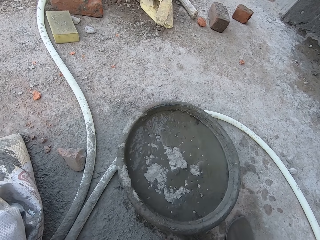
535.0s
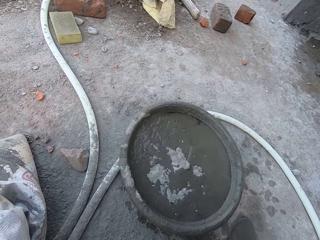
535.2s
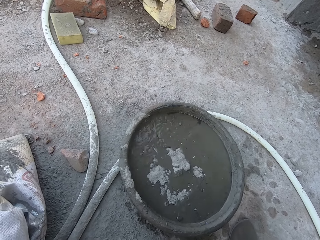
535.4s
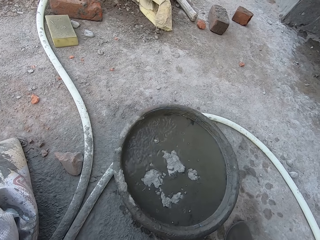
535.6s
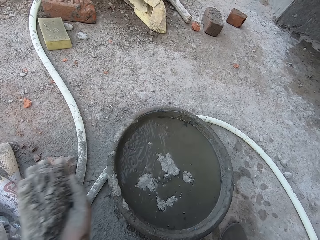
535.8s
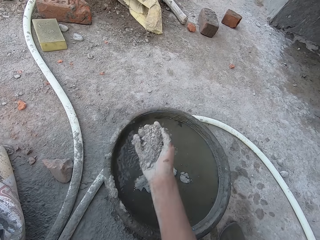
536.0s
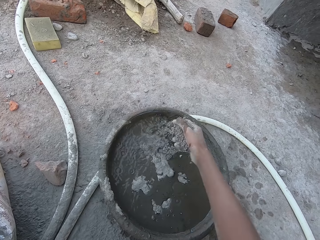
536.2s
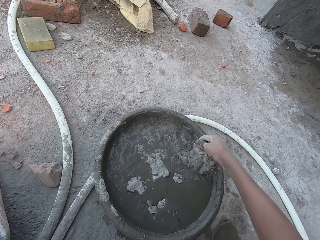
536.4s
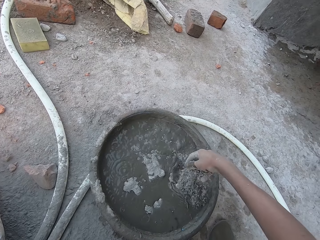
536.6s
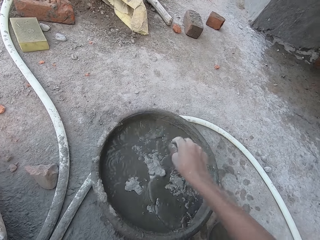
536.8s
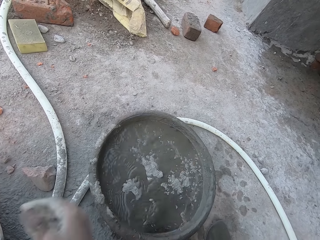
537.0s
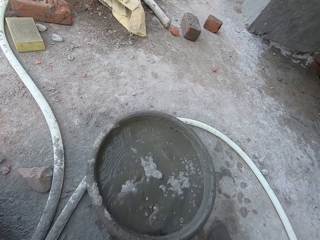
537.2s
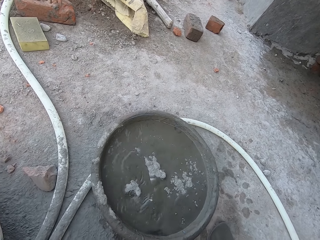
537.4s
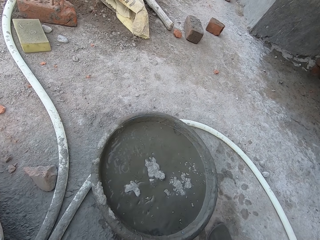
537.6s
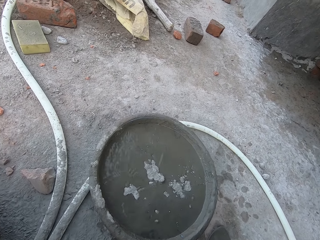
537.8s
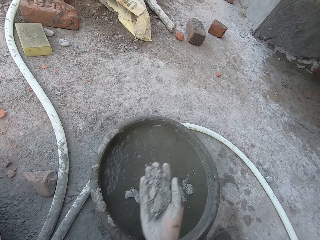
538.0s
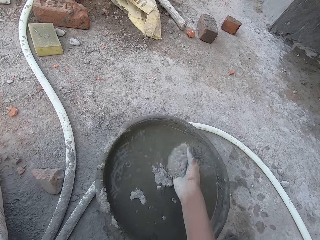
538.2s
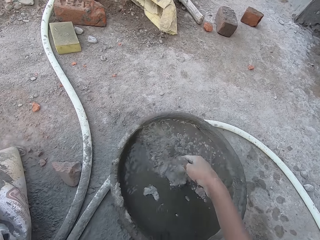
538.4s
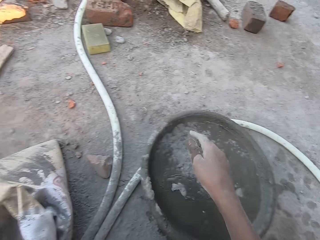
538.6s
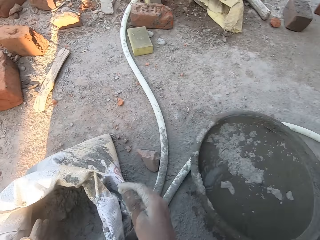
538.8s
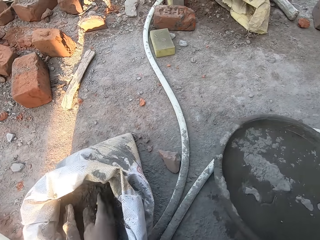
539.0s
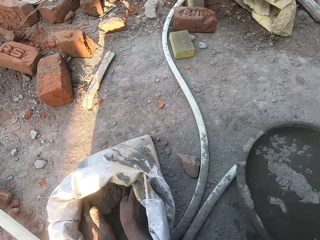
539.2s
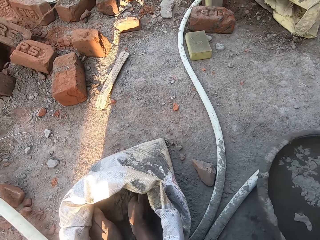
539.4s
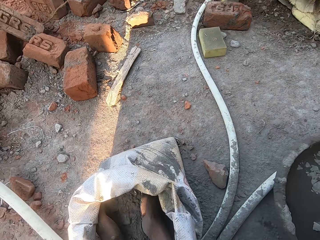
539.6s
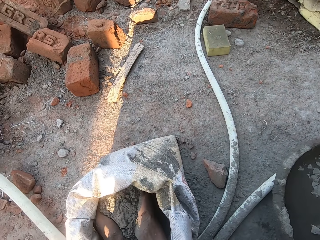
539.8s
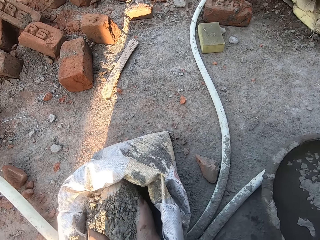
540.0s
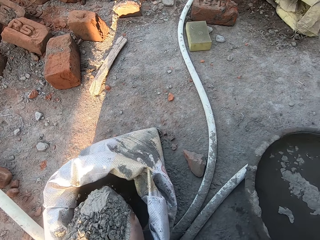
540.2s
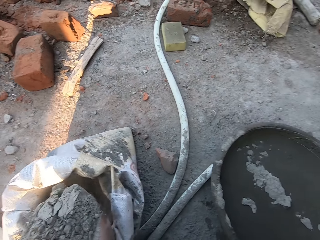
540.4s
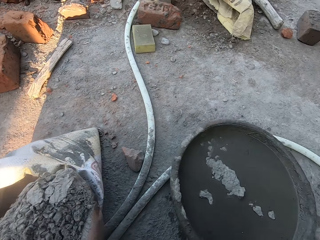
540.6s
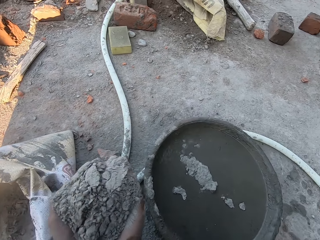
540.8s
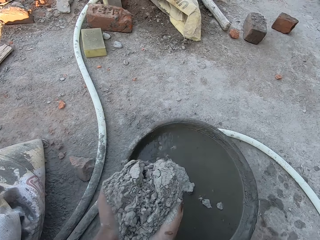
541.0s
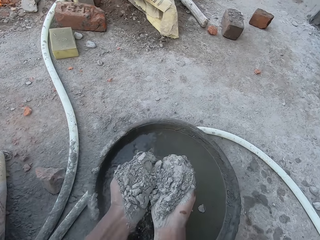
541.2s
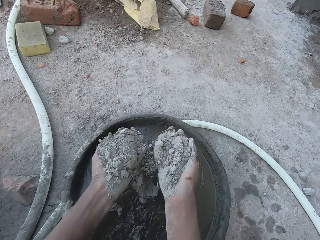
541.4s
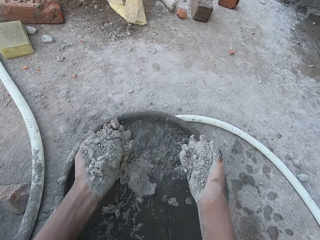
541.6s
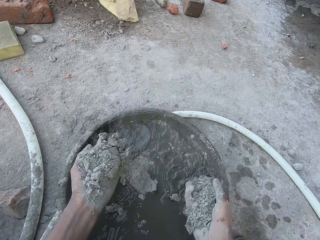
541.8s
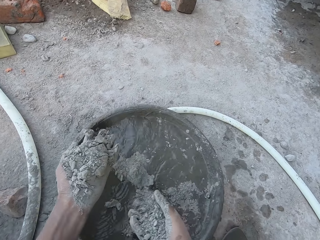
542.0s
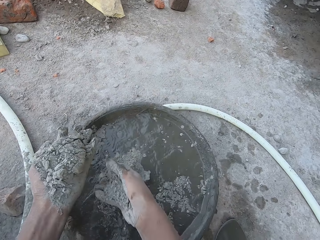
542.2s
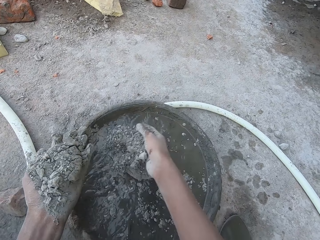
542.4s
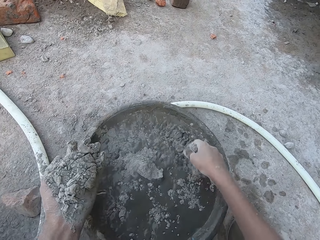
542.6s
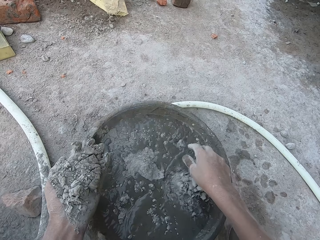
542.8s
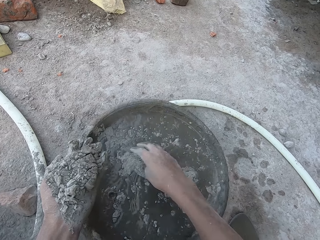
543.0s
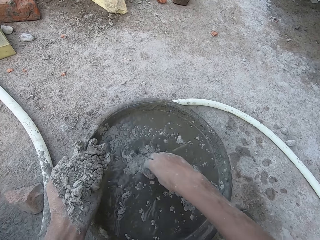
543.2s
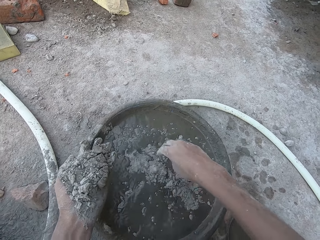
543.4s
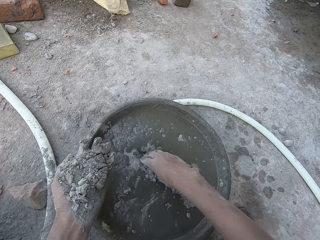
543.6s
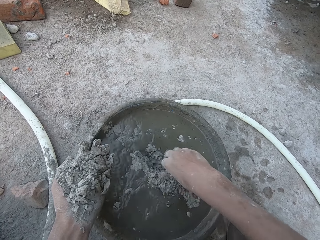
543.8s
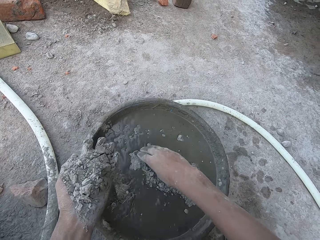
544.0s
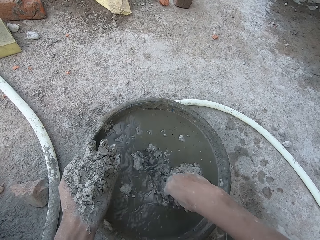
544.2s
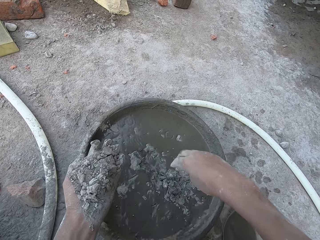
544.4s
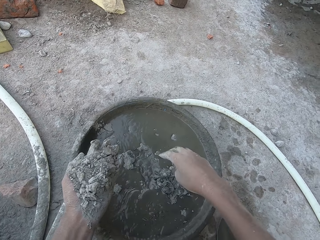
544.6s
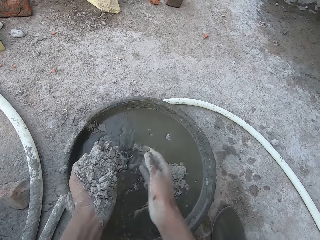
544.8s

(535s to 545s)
The camera wearer scoops the cement. He pours the cement on the cement mix bowl. He scoops the cement and pours the cement on the cement mix bowl. He packs cement from the sack of cement with both hands. He scoops the cement with both hands. He pours the cement in the pan with his right hand. He touches the cement in the pan with his right hand. He mixes the cement with the water with the right hand.

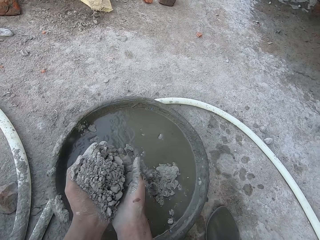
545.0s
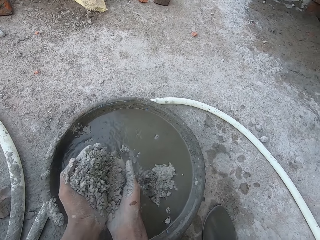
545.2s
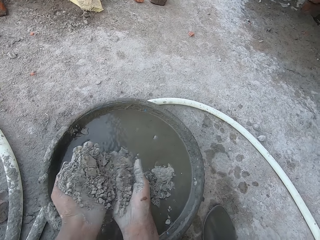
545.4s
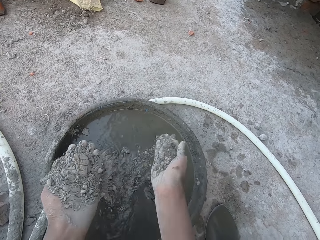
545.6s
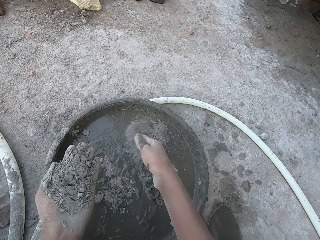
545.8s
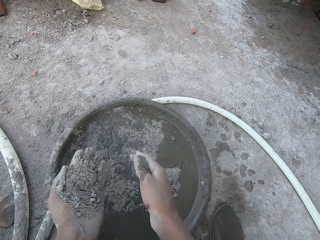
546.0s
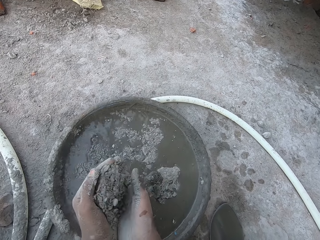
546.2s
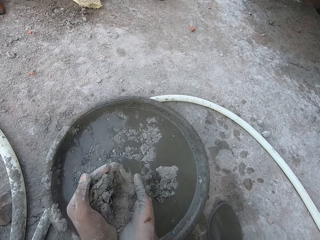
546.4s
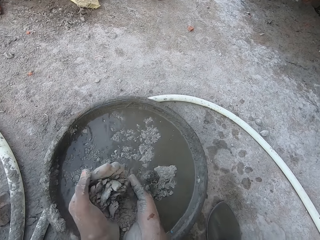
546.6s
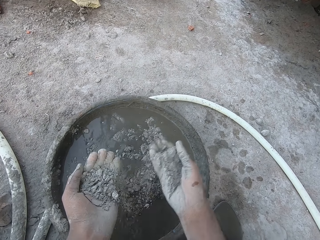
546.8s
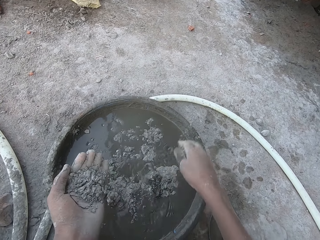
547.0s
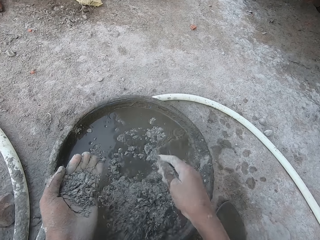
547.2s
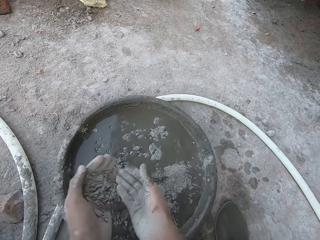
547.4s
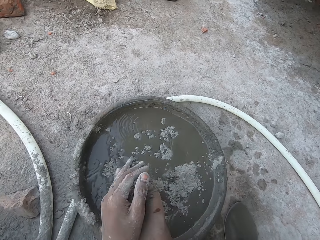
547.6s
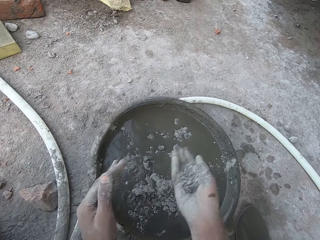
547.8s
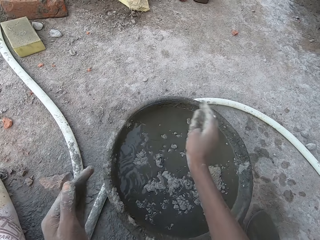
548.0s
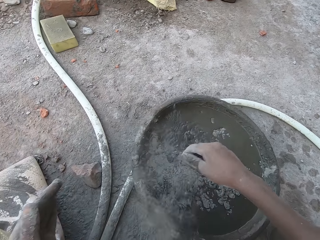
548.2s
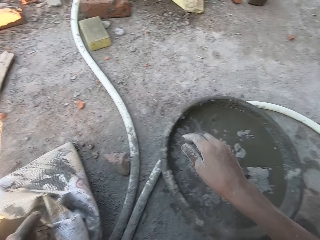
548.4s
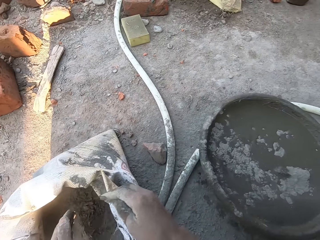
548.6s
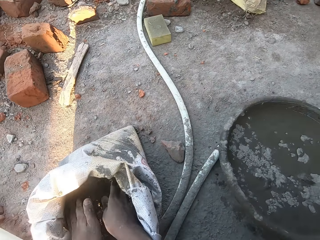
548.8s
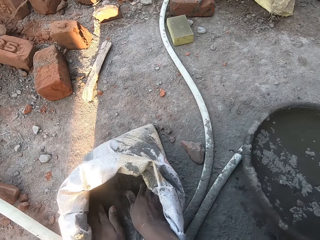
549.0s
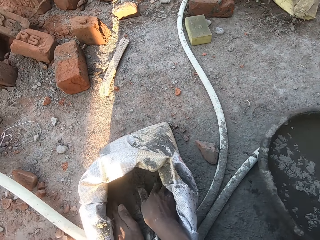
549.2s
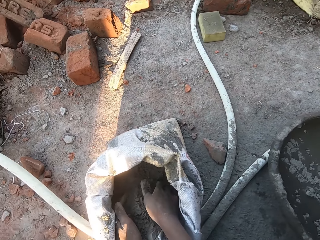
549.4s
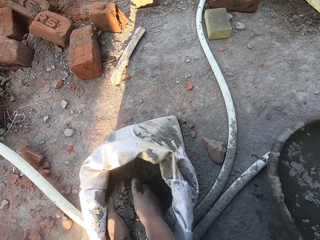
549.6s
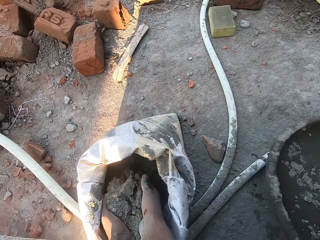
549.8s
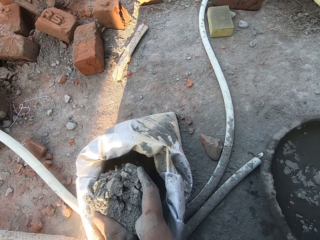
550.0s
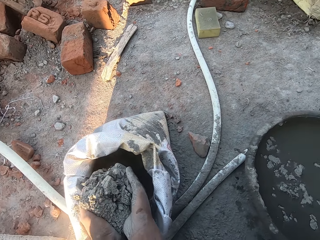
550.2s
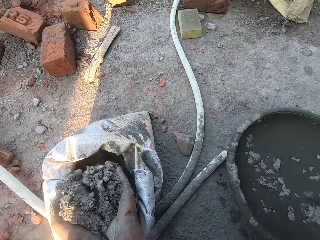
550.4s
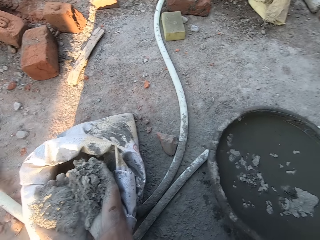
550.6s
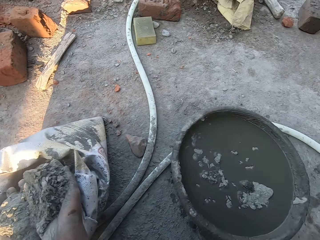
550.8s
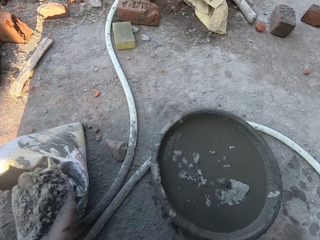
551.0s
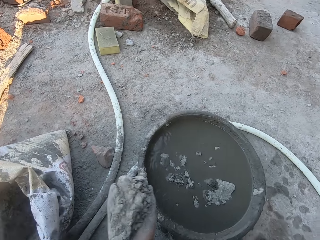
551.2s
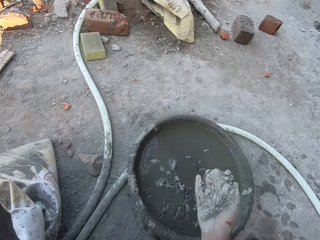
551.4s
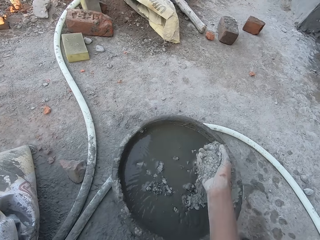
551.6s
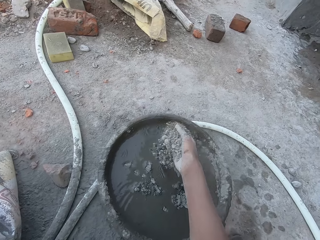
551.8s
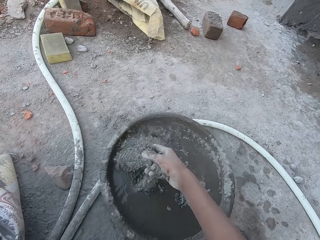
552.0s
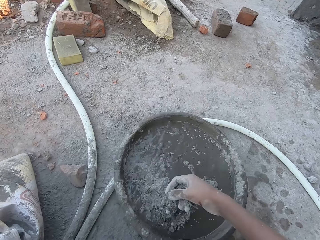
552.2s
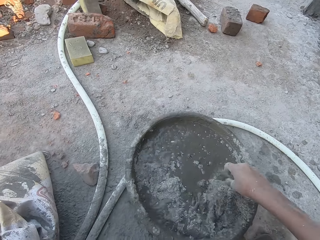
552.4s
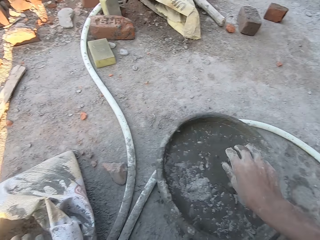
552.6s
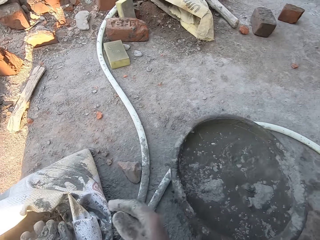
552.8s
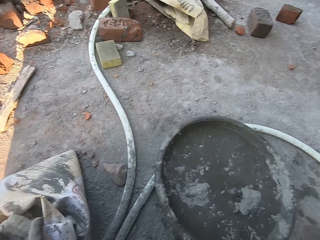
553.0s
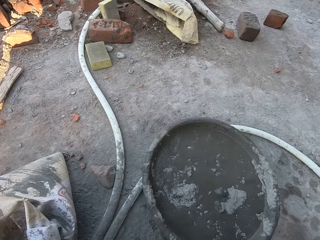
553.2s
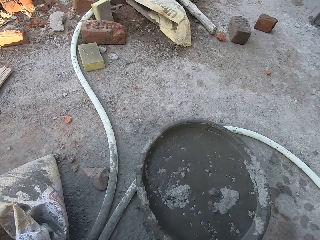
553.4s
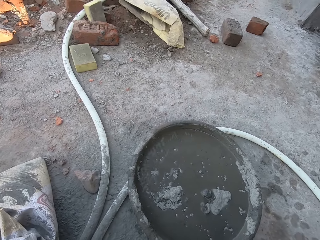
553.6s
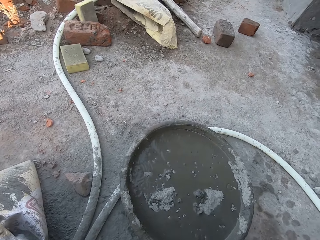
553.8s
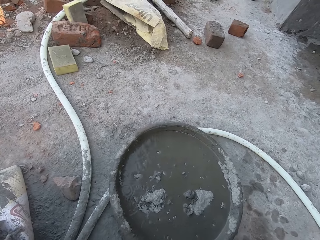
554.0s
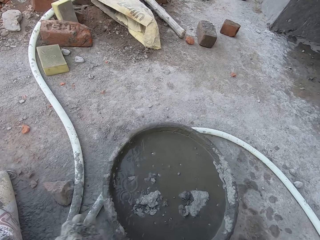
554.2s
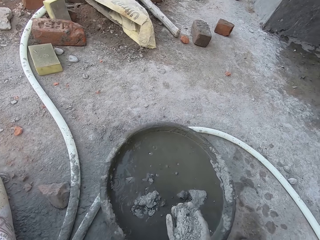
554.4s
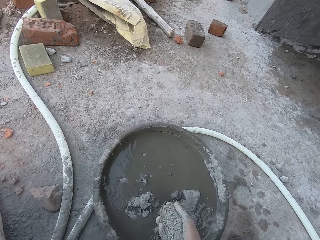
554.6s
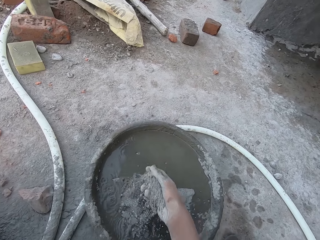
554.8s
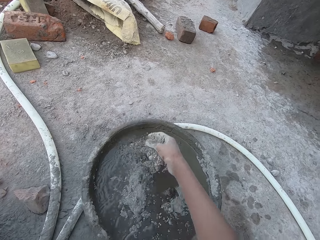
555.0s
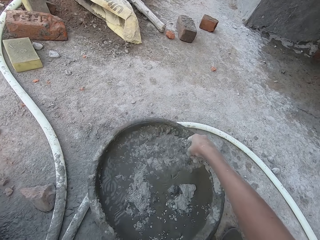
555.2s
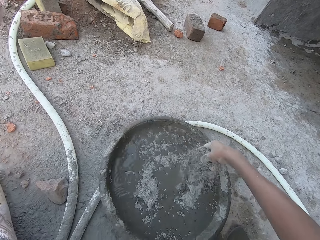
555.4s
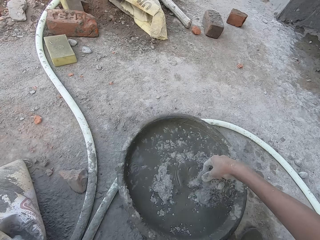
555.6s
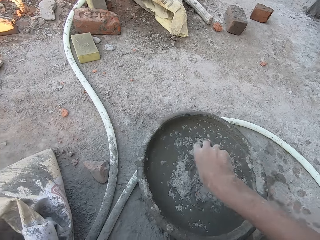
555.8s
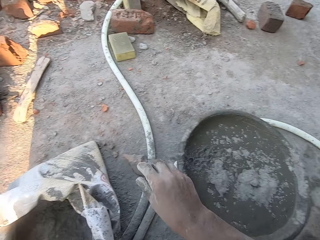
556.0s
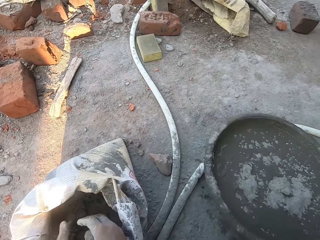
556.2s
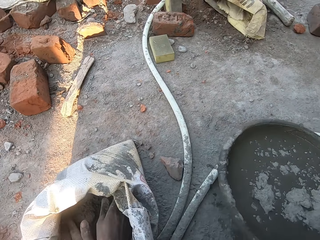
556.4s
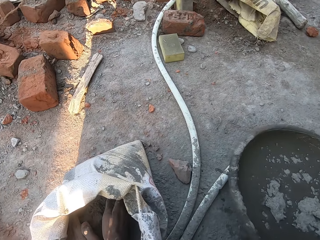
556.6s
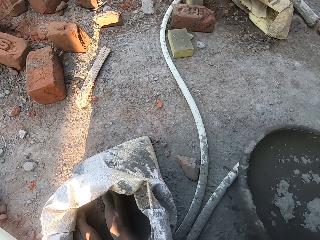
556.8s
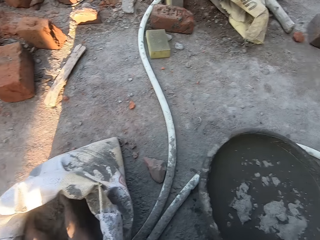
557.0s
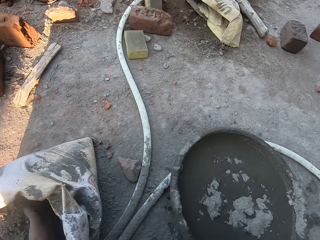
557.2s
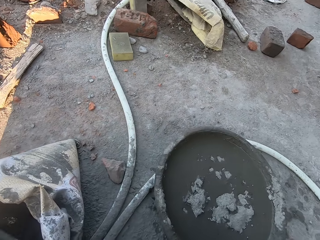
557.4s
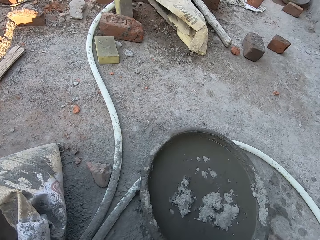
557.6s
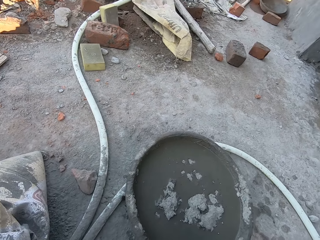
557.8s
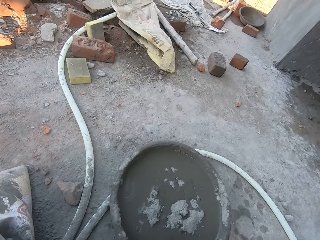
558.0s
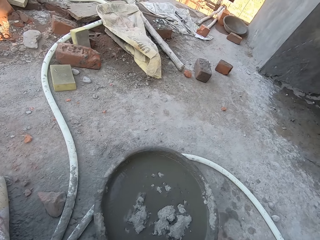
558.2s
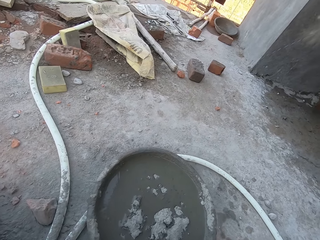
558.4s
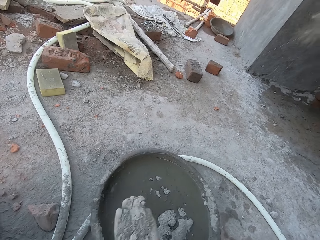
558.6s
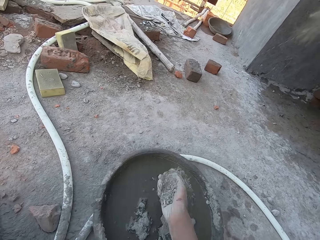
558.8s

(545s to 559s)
The camera wearer pours the cement in his right hand with his left hand. He pours the cement in the pan with his right hand. He pours the cement in his right hand with his left hand. He pours the cement in the pan with his right hand. He pours the cement in his right hand with his left hand. He pours the cement in the pan with his right hand. He packs cement from the sack of cement with both hands. He scoops the cement with both hands. He pours the cement in the pan with his right hand. He pours the cement in a concrete mixing bowl with water. He takes some cement from the sack on the floor with both hands.
